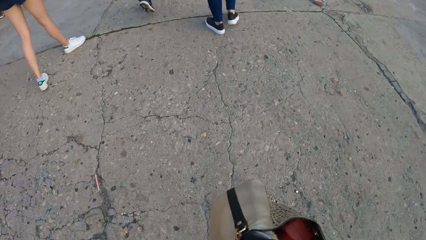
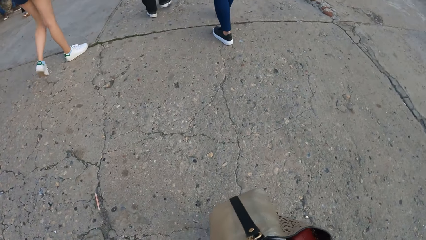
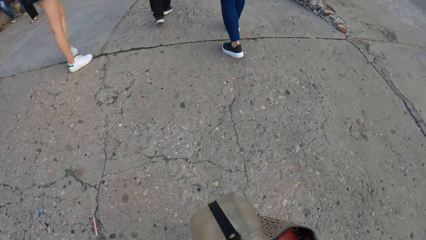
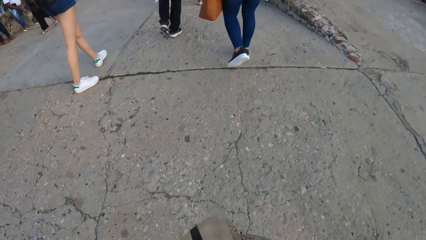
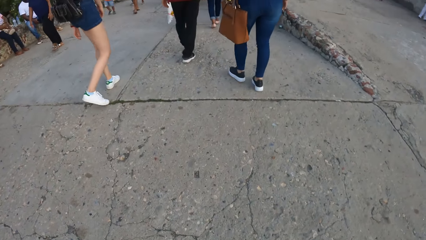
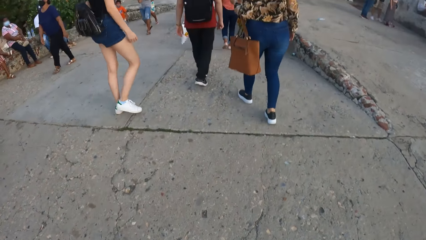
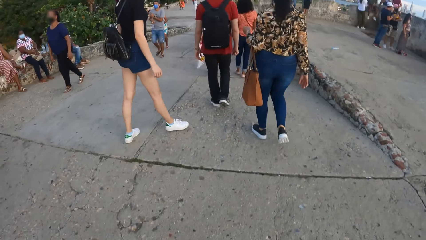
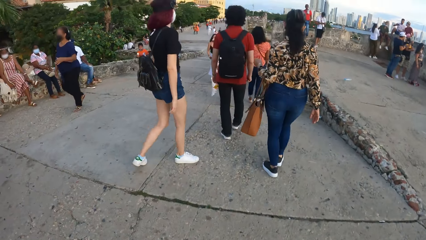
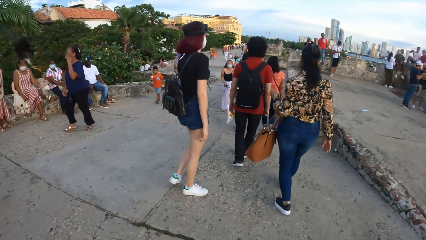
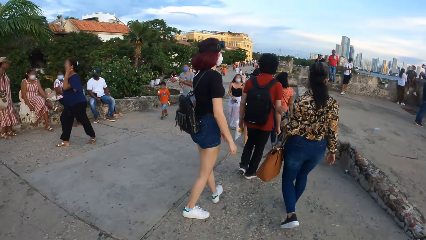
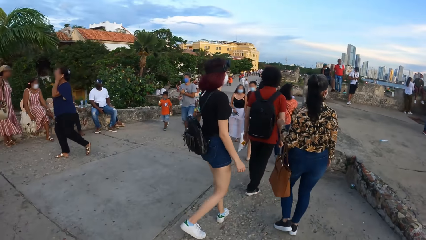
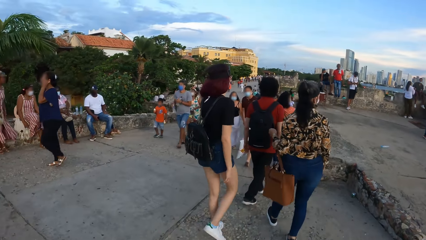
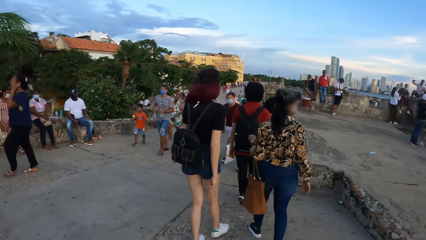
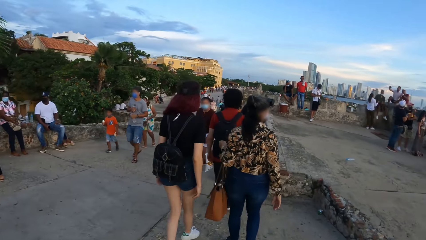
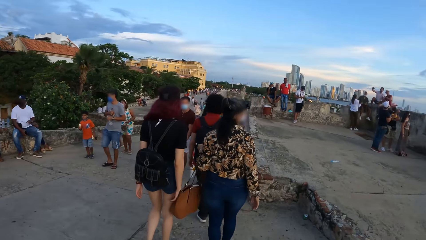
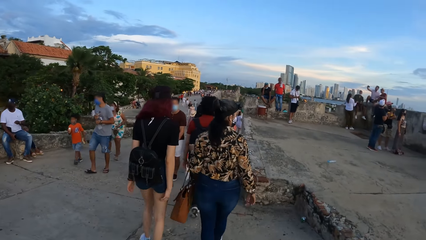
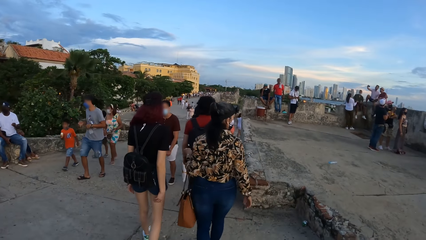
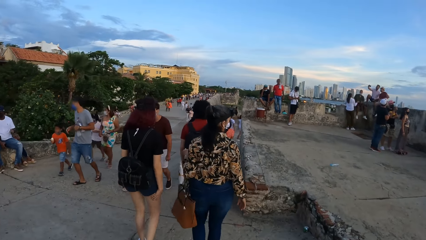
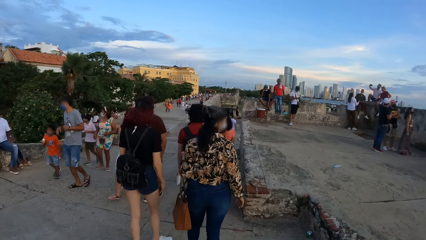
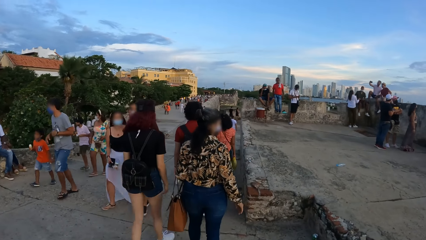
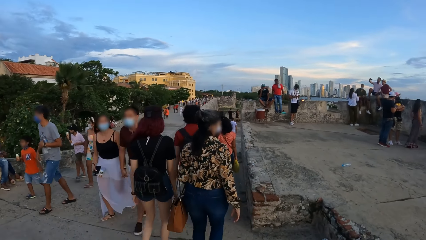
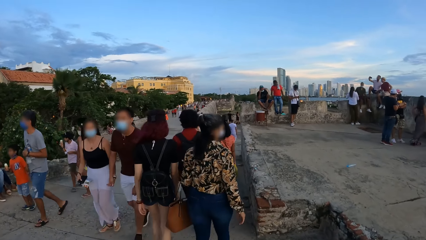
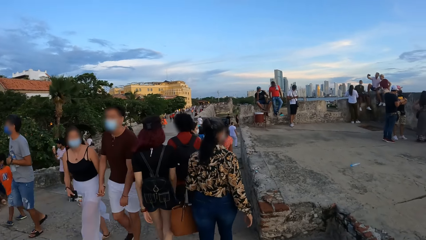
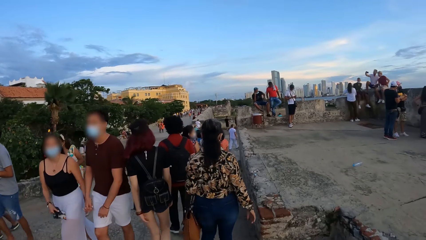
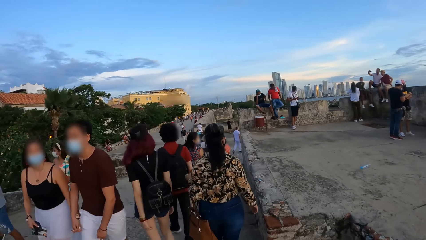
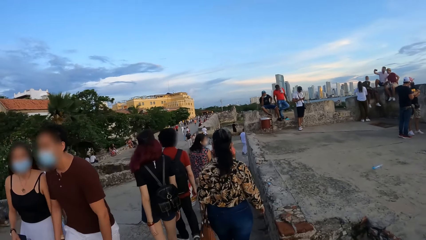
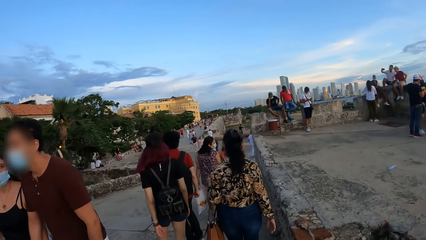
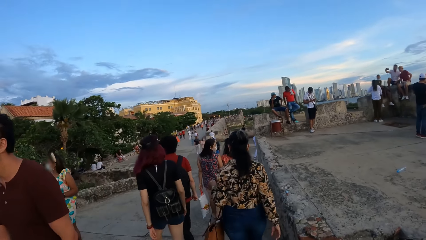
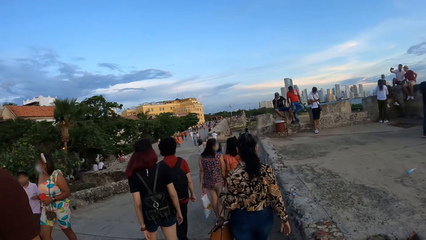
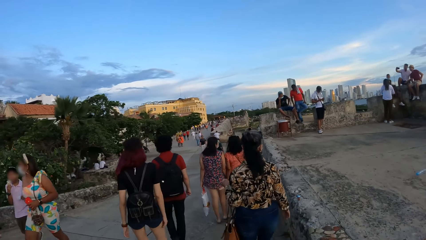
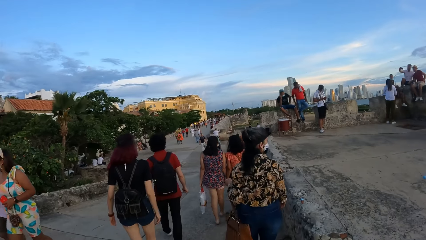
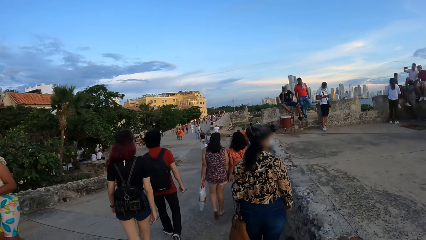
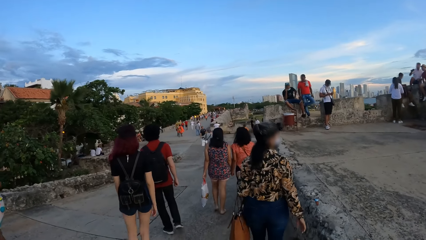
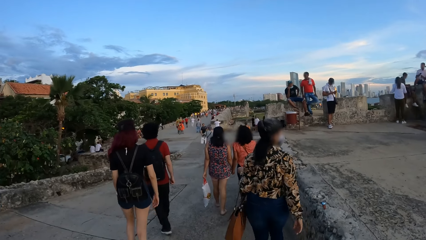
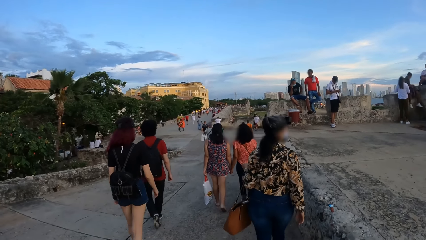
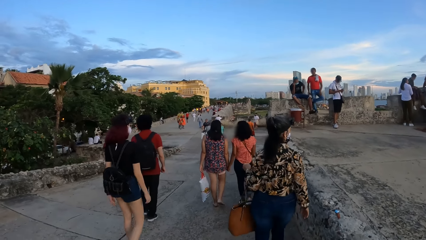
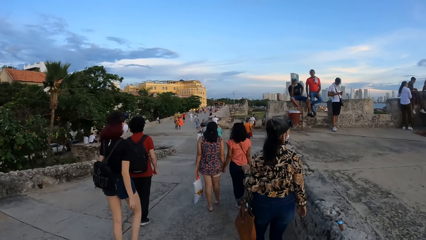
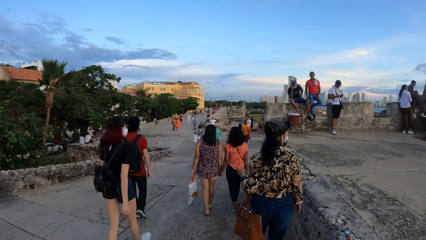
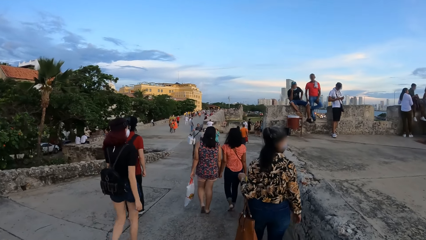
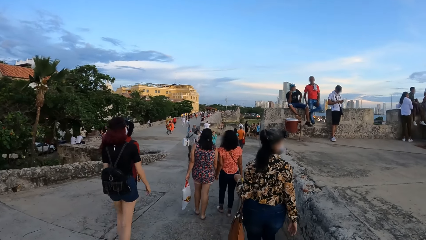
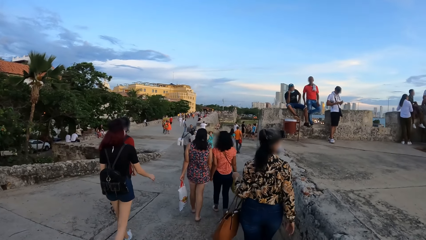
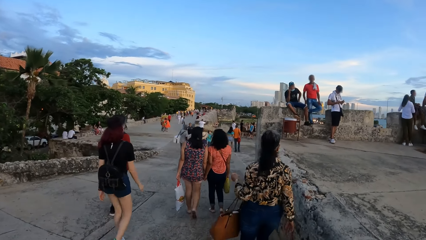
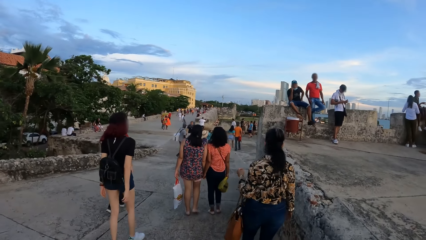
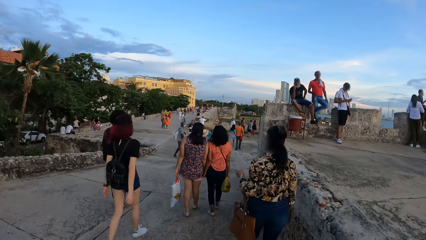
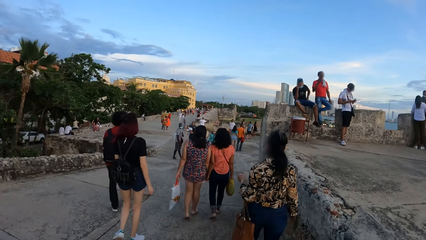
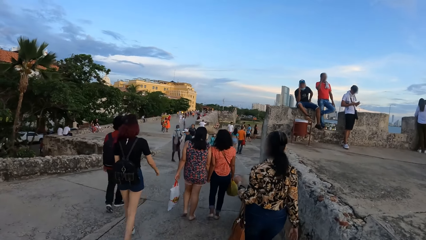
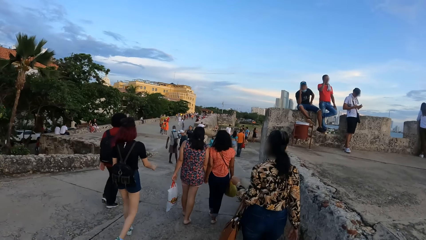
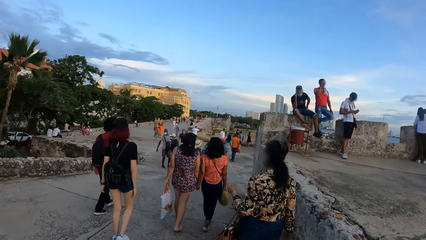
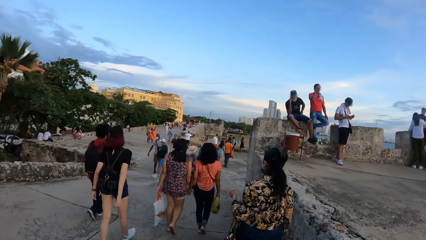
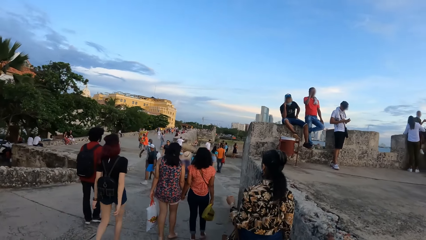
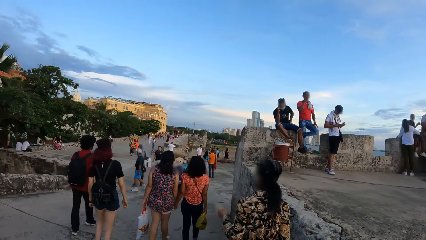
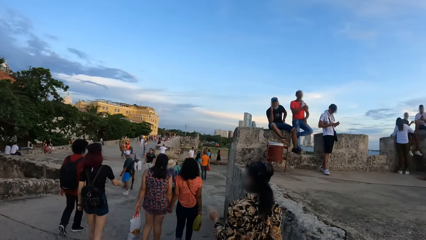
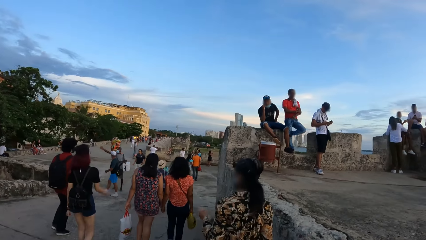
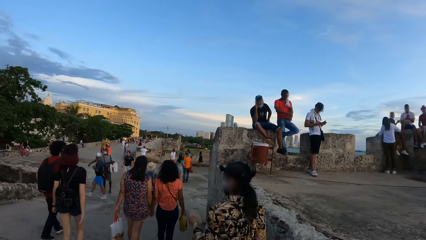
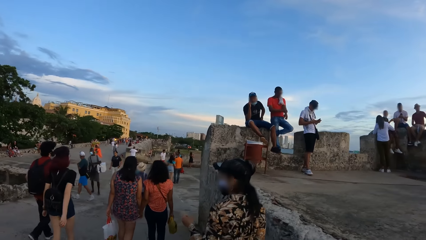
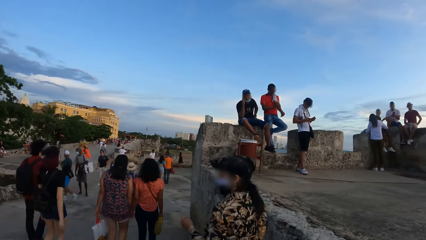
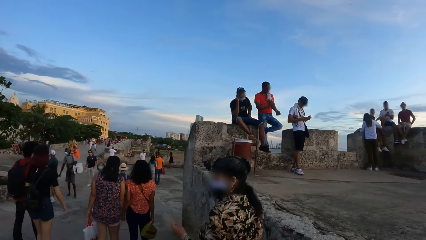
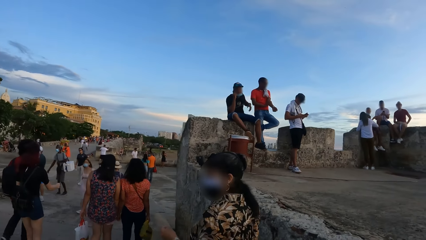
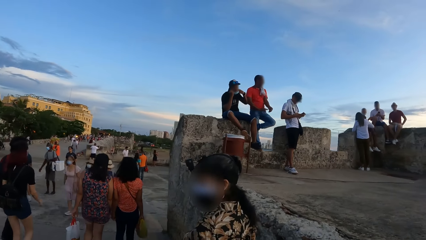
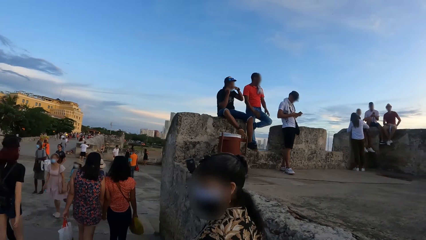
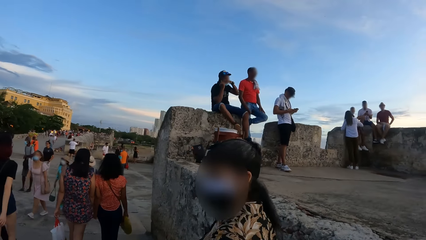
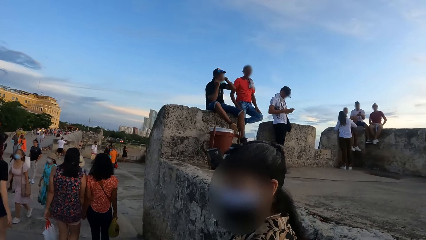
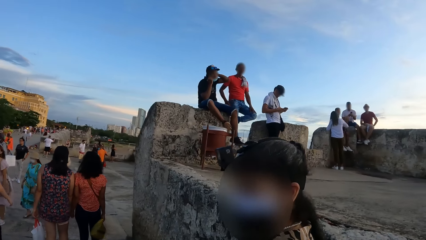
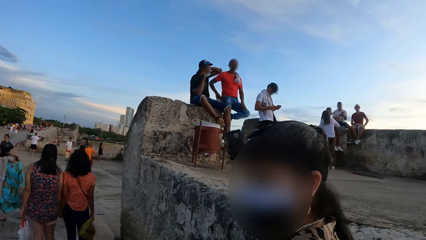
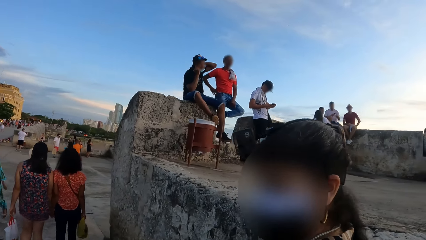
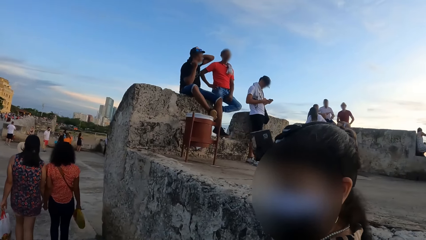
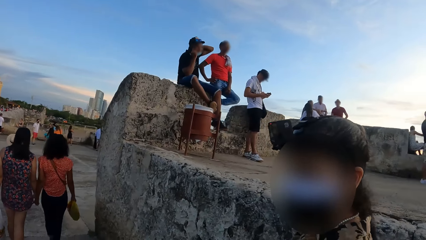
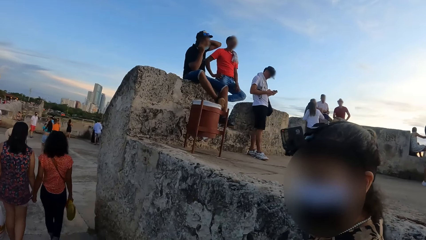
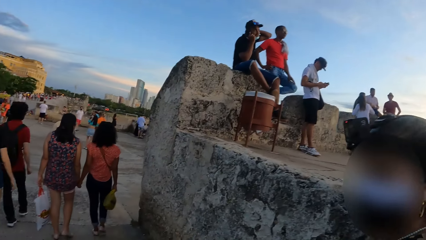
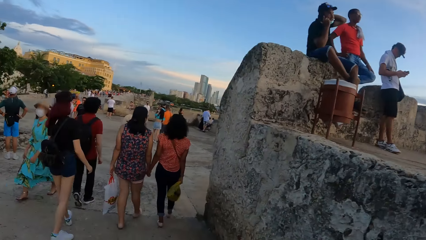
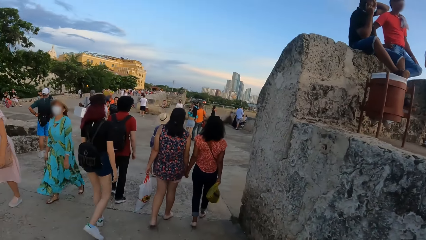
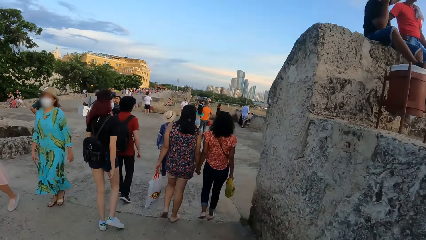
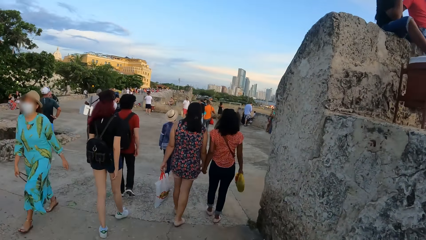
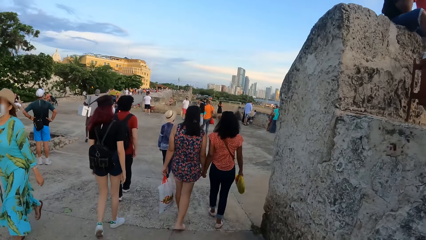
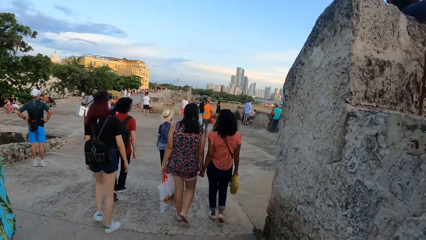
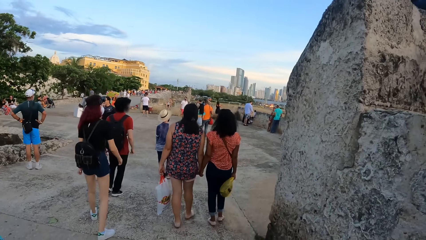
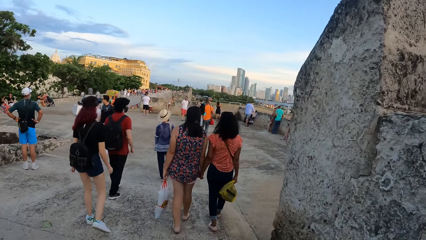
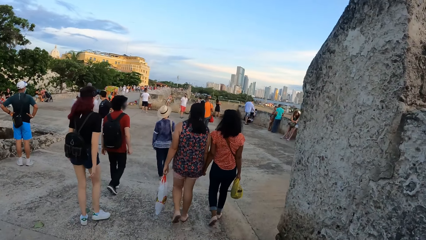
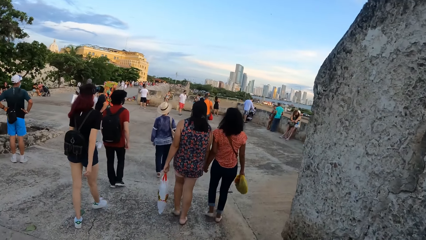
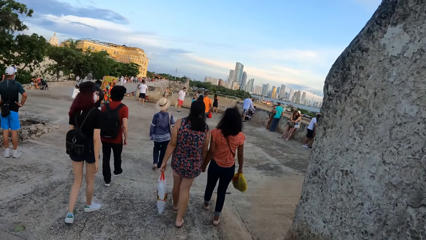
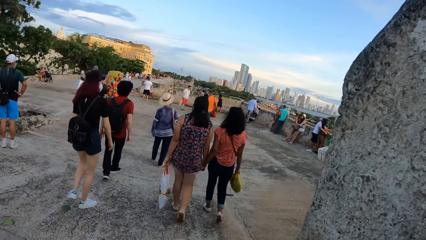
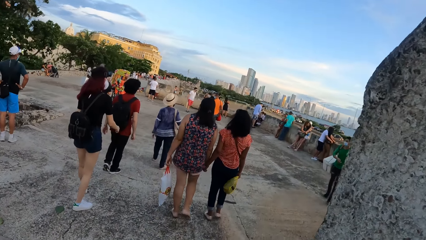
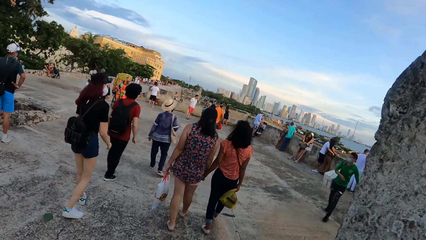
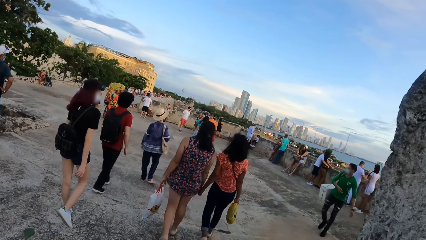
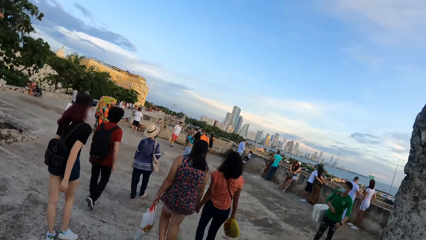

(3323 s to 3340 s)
A lady engages the camera wearer. The camera wearer talks to the lady.
